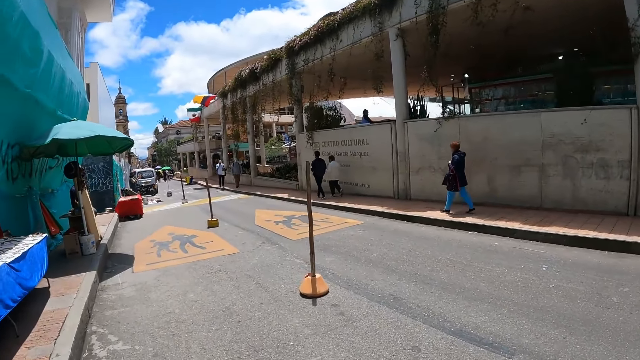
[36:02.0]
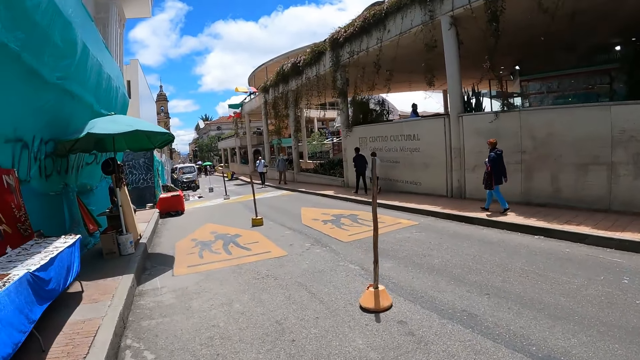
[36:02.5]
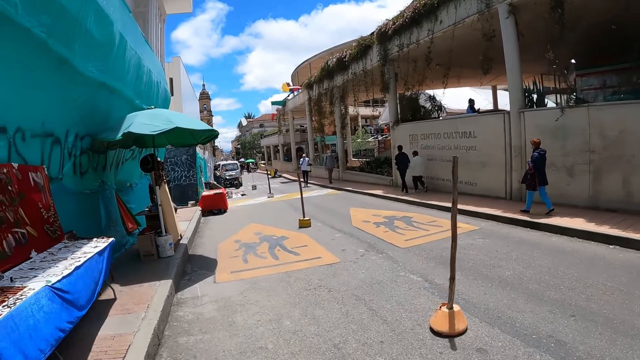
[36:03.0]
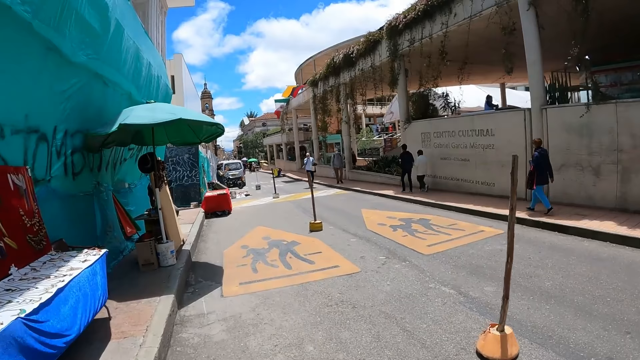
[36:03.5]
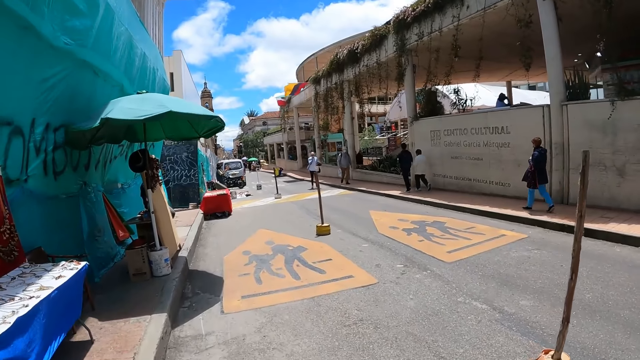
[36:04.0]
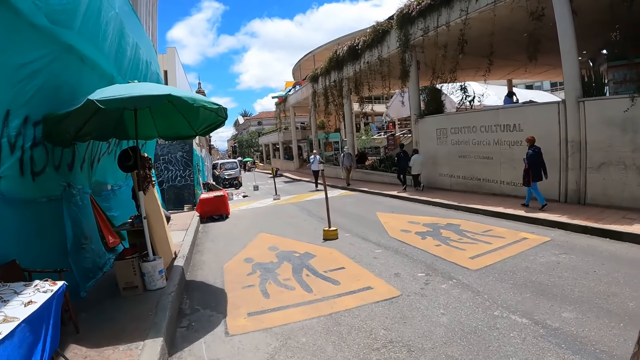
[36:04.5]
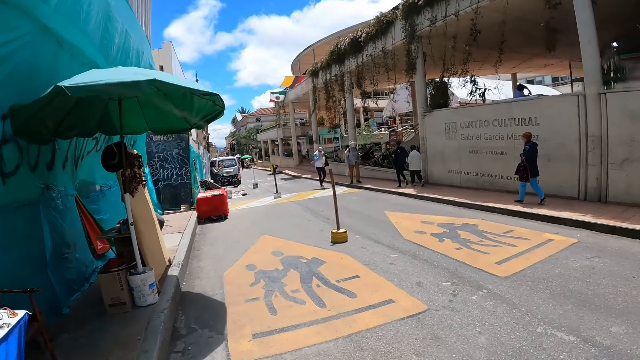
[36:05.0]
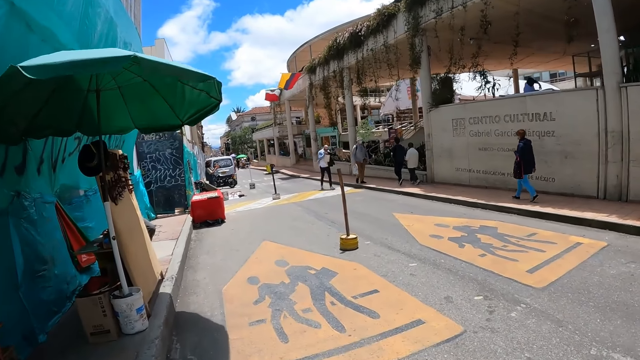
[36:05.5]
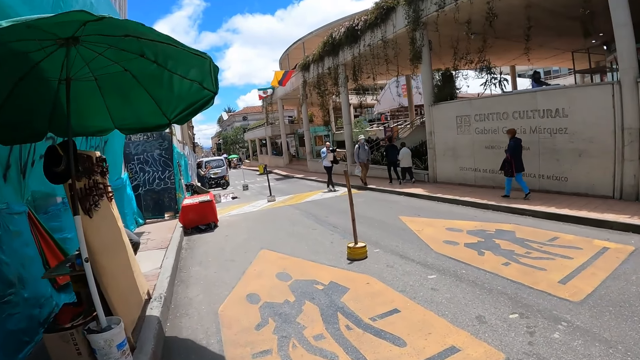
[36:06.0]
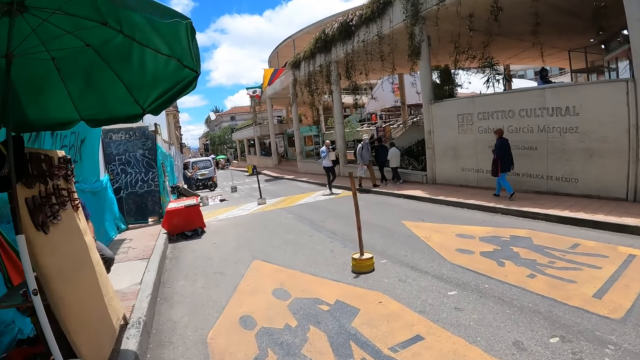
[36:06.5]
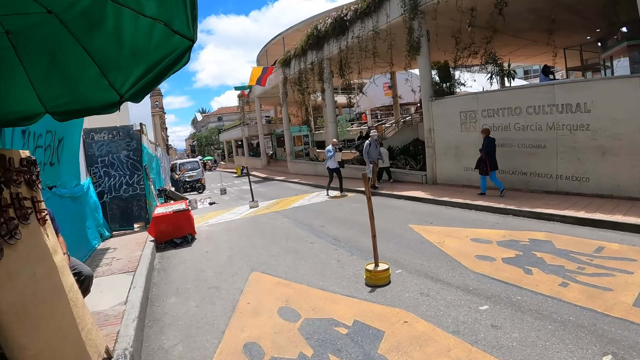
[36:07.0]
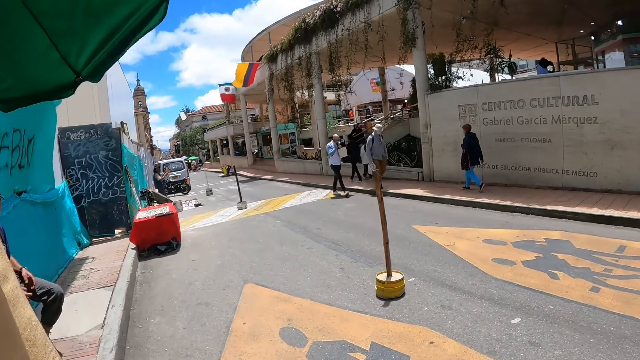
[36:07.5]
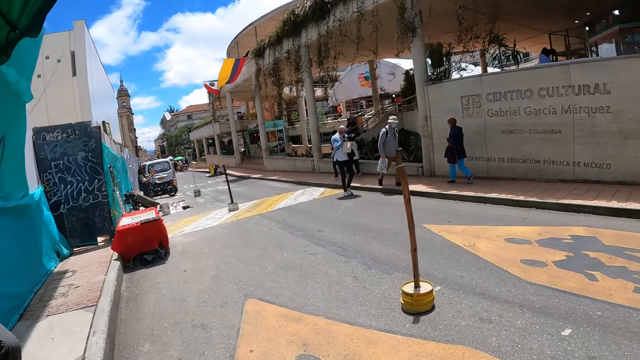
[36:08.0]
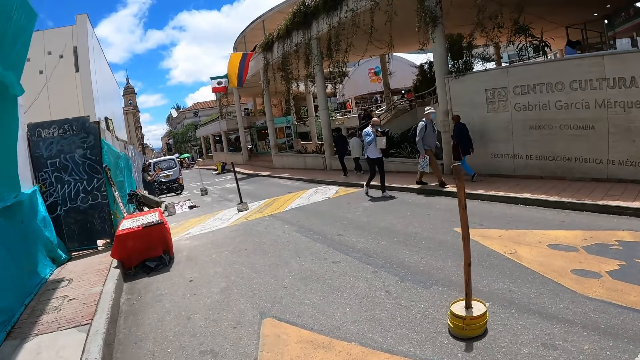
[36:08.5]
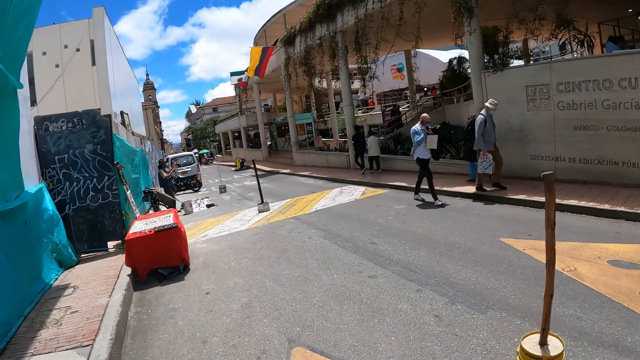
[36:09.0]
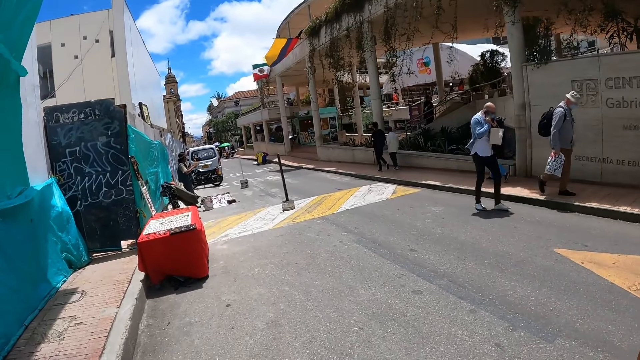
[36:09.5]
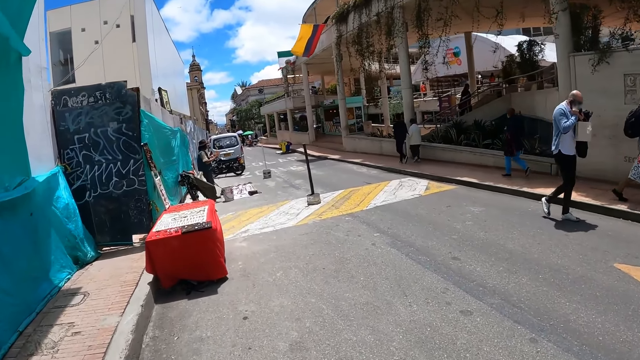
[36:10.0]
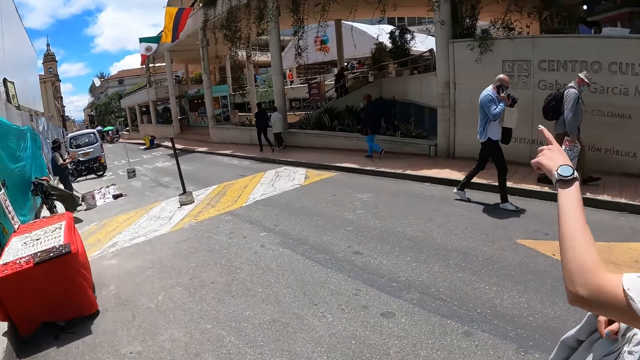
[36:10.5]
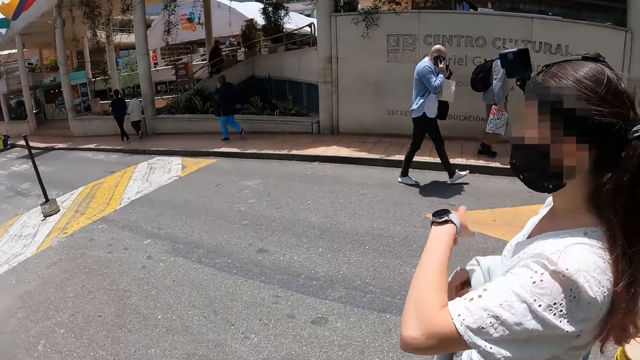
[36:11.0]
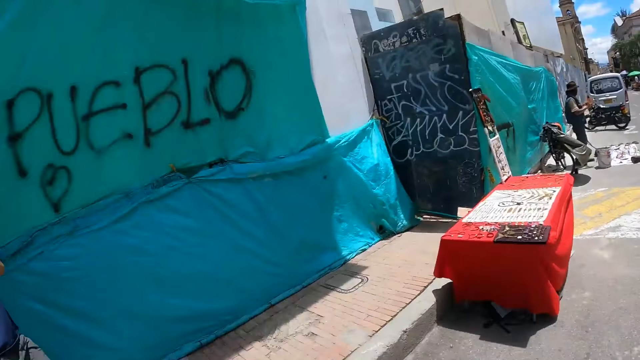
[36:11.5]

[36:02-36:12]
A woman gestures with a hand.

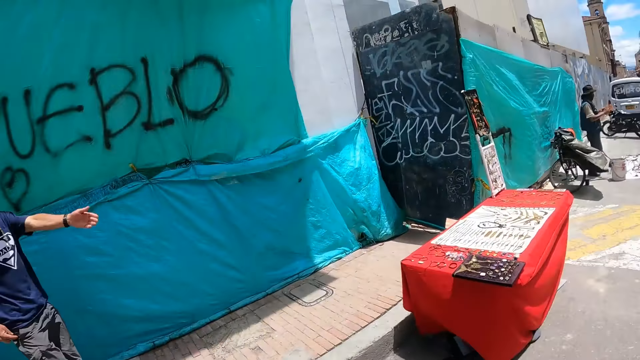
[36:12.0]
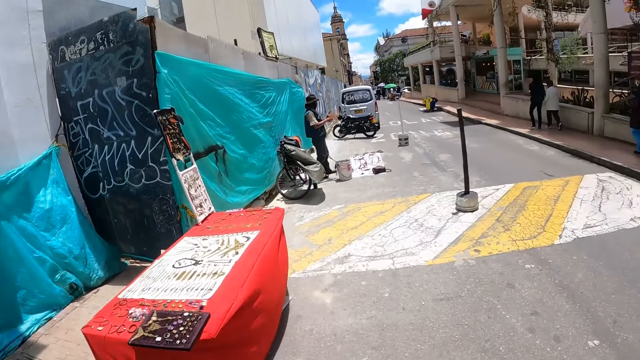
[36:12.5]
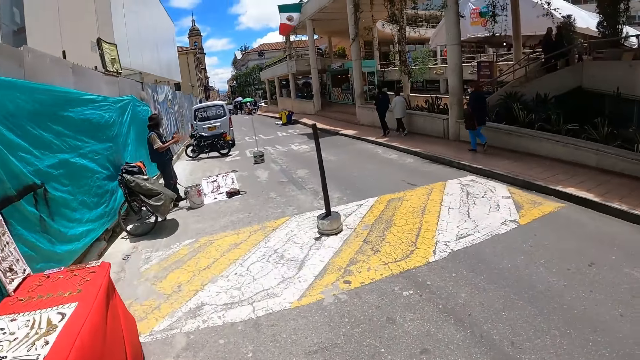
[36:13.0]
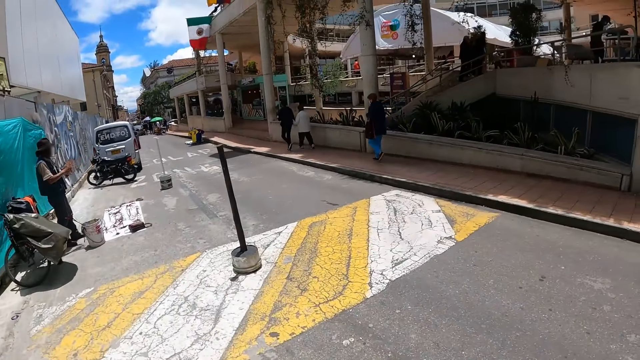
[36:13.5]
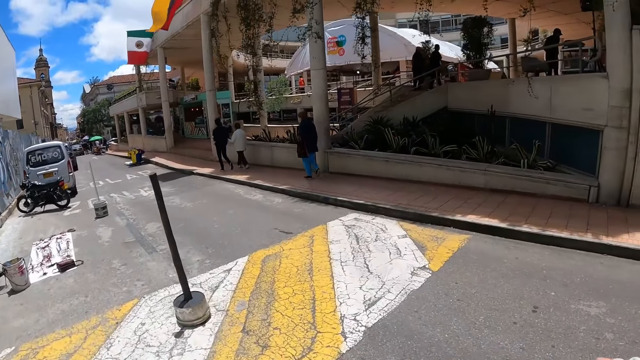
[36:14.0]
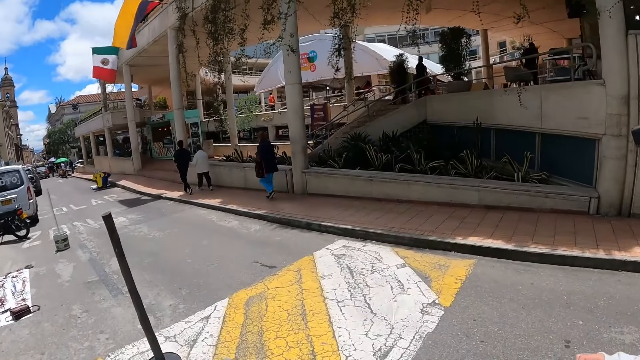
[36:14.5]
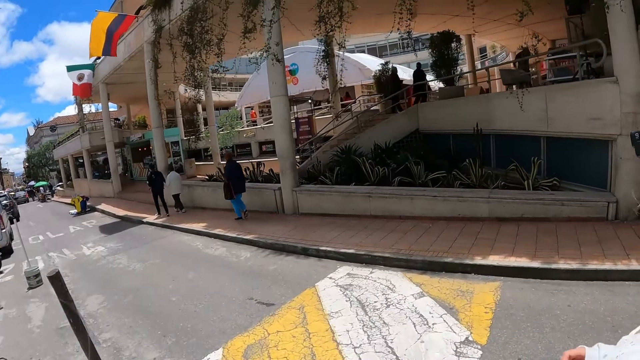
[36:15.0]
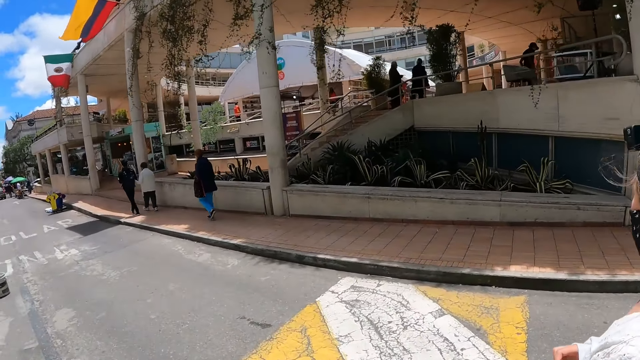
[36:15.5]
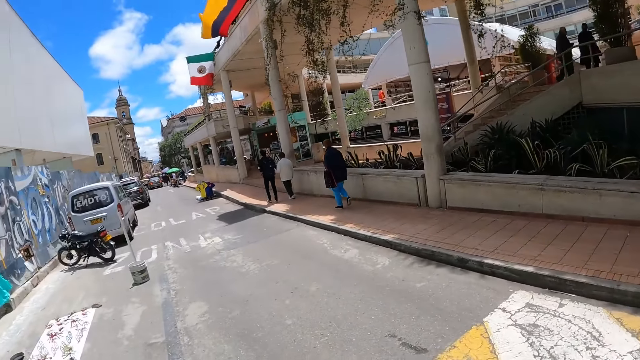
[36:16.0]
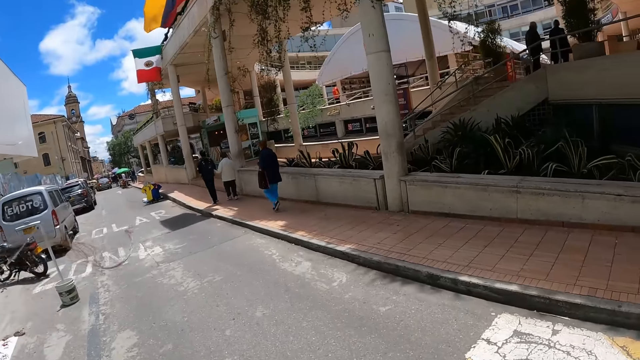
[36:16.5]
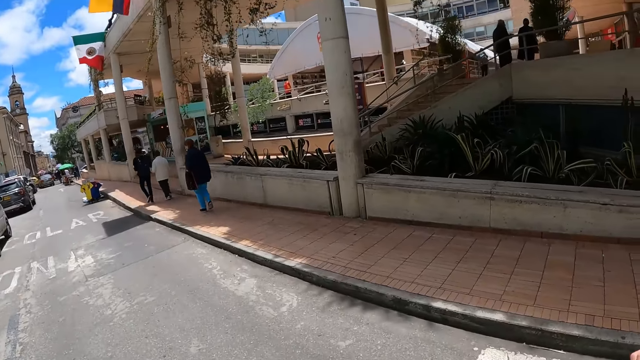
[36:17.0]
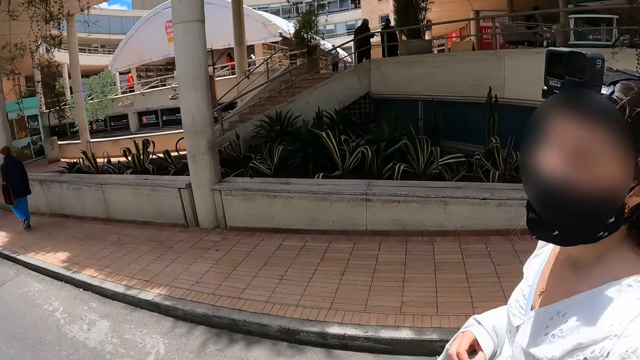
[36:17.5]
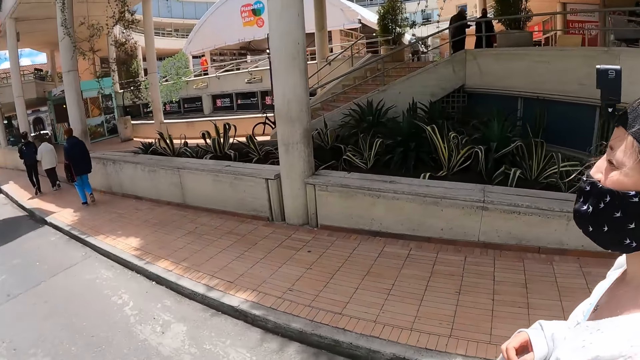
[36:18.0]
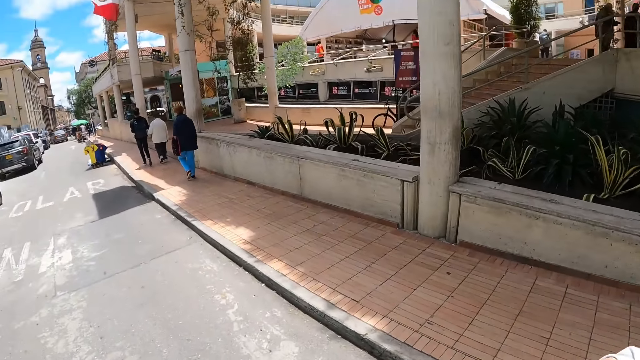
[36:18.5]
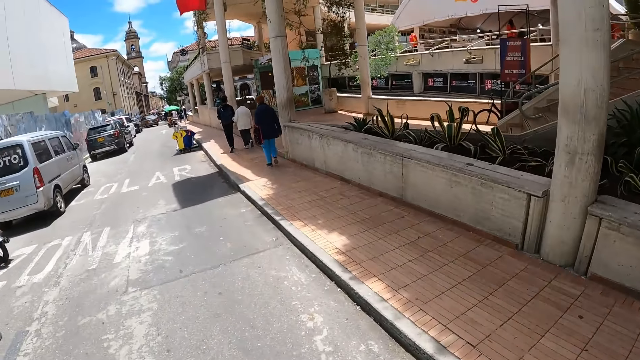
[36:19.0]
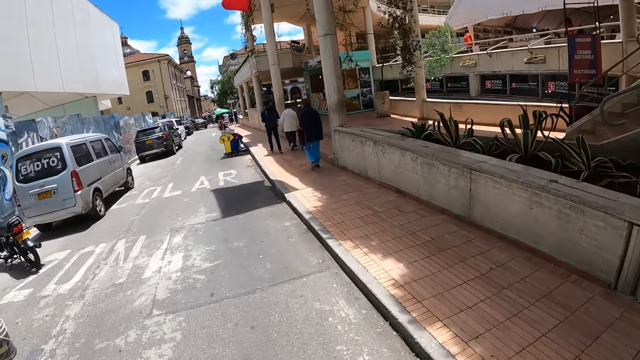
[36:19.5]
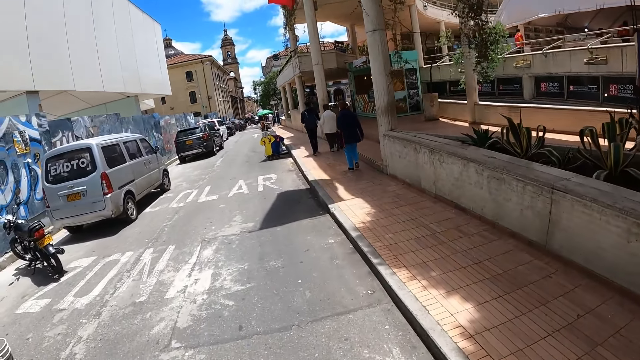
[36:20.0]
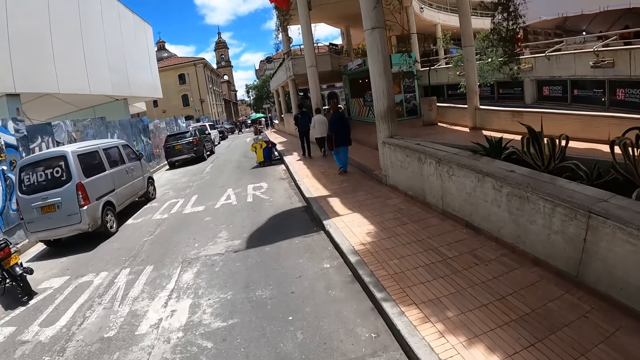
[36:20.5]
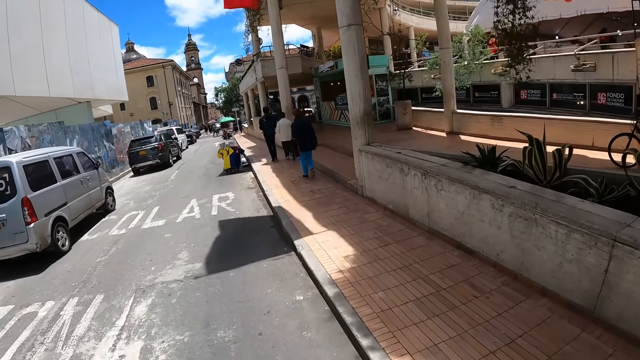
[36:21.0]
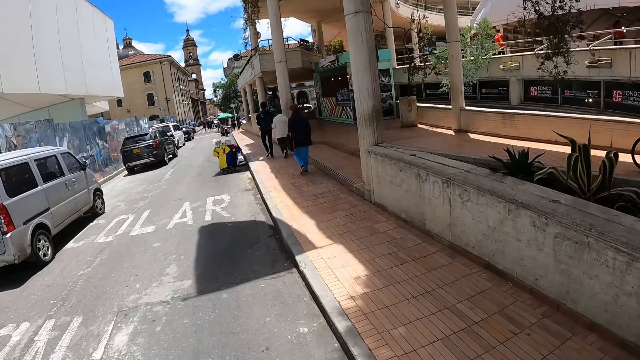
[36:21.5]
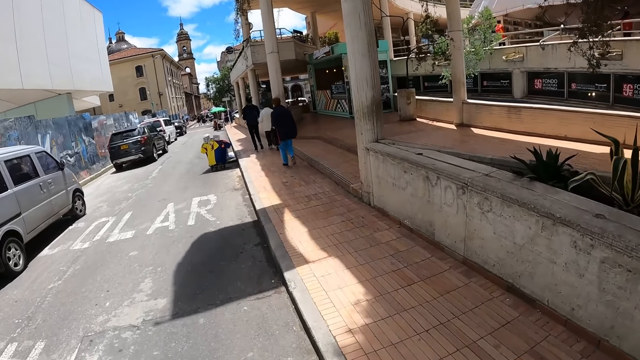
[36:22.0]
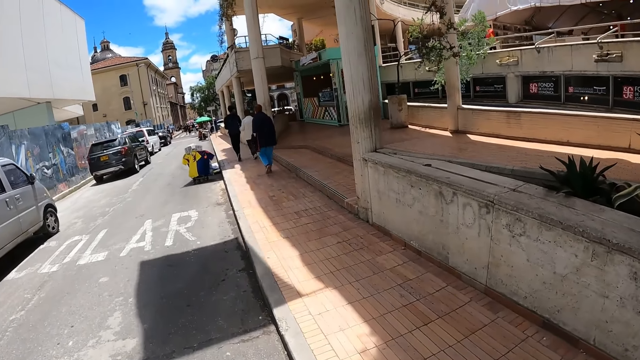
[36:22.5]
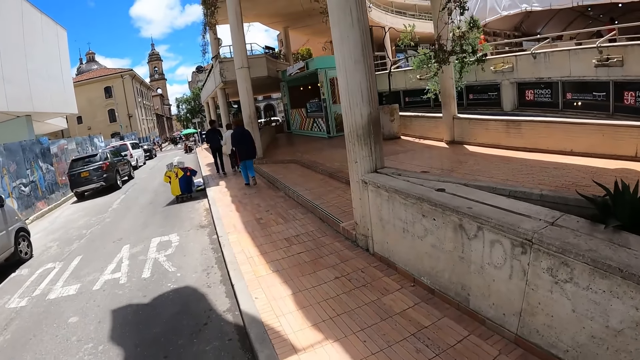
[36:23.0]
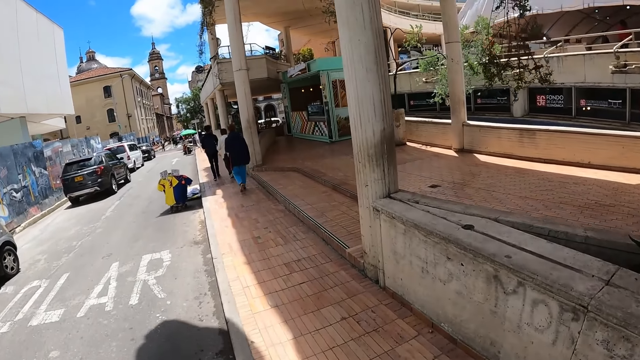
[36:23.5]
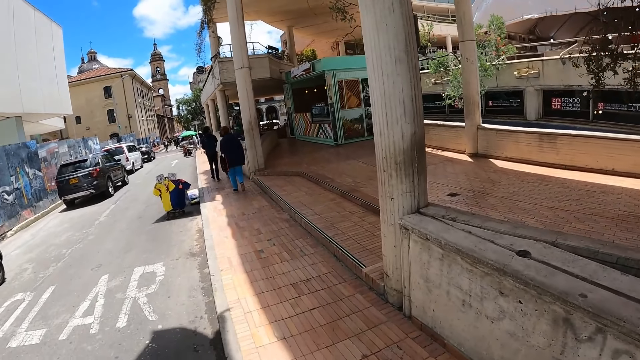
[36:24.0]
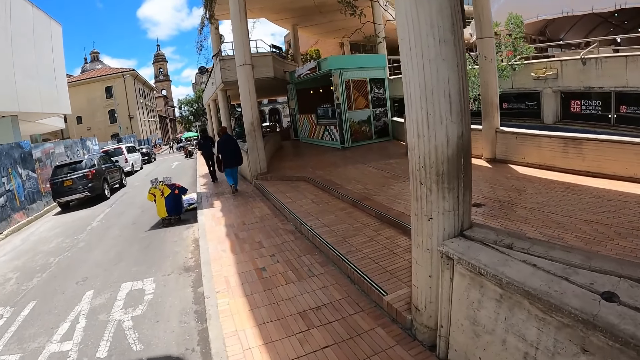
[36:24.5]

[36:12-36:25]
The camera wearer looks around the compound. A man gestures to the camera wearer. The camera wearer walks on the road. The camera wearer and a woman walk along the road. The camera wearer walks along the road.
